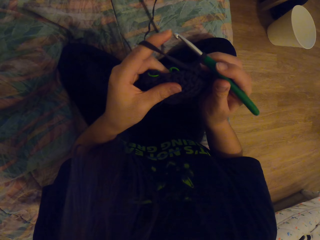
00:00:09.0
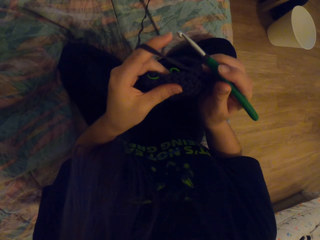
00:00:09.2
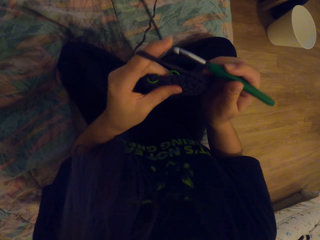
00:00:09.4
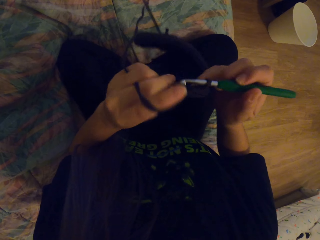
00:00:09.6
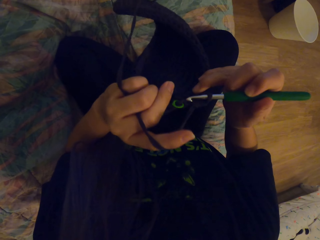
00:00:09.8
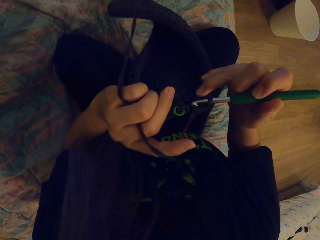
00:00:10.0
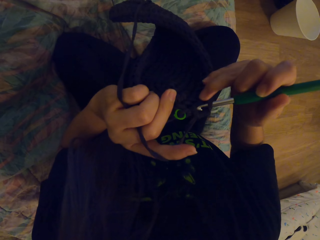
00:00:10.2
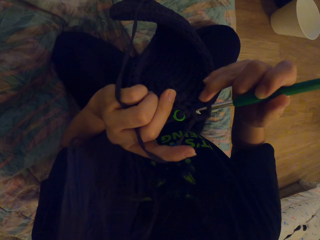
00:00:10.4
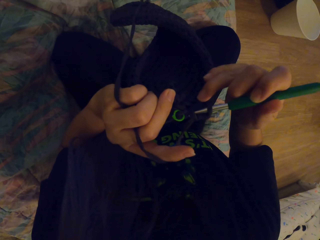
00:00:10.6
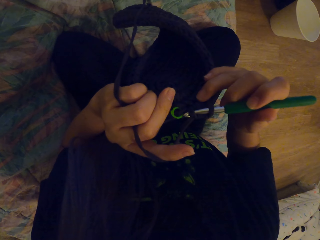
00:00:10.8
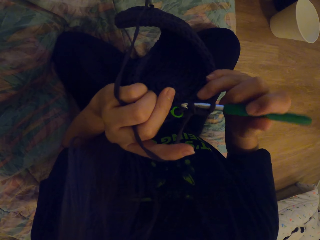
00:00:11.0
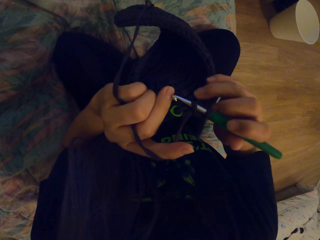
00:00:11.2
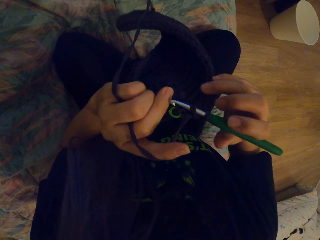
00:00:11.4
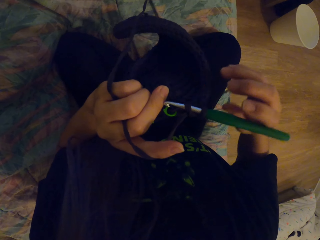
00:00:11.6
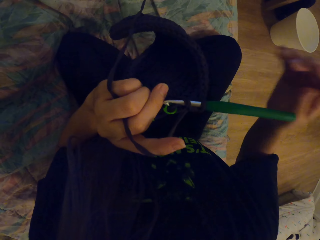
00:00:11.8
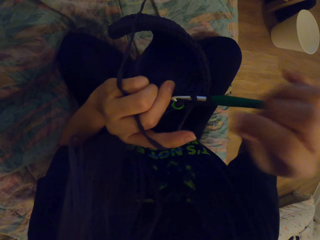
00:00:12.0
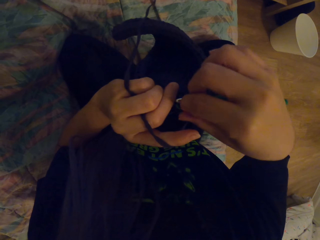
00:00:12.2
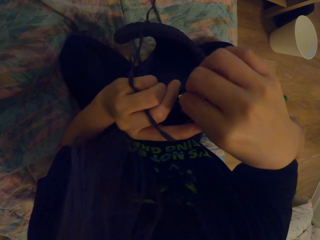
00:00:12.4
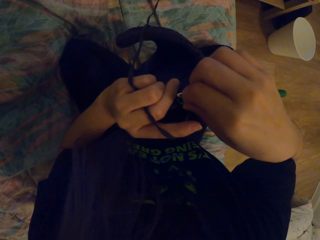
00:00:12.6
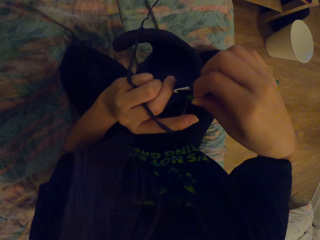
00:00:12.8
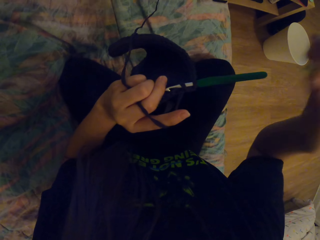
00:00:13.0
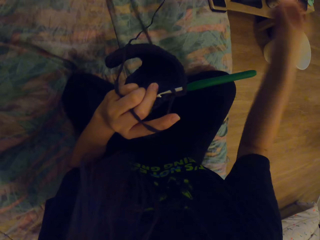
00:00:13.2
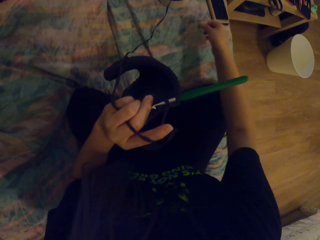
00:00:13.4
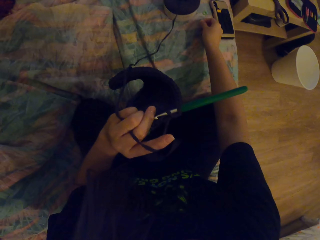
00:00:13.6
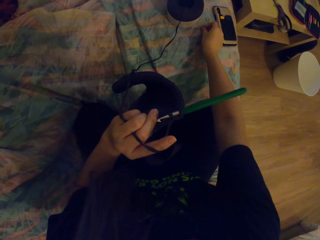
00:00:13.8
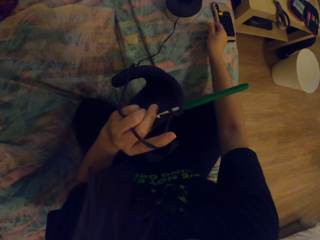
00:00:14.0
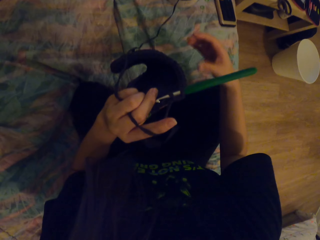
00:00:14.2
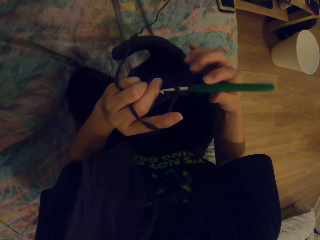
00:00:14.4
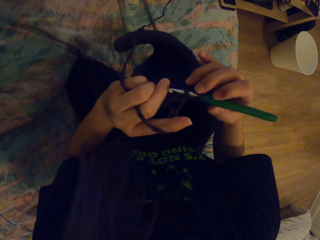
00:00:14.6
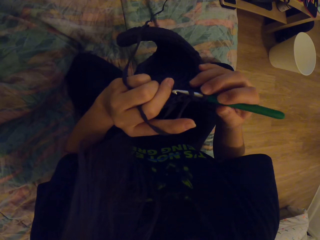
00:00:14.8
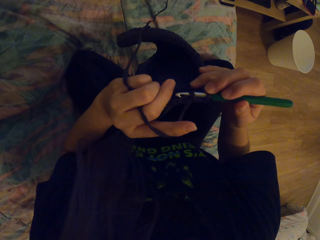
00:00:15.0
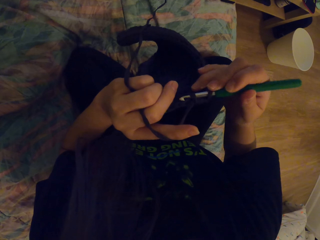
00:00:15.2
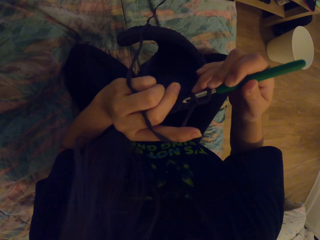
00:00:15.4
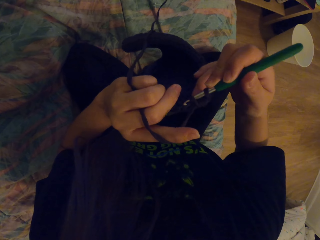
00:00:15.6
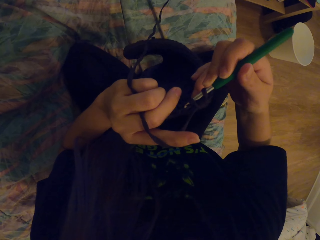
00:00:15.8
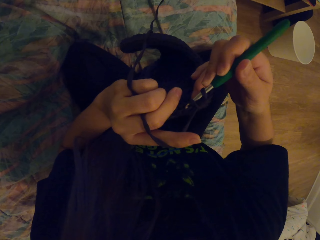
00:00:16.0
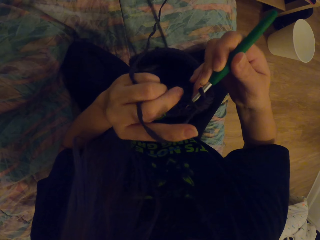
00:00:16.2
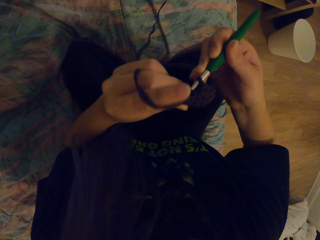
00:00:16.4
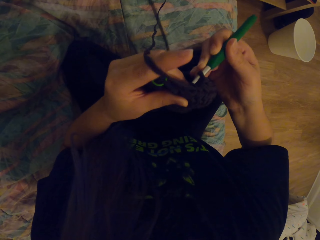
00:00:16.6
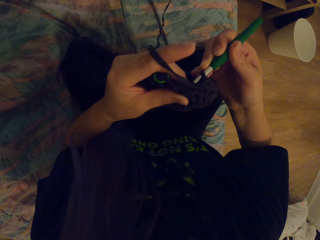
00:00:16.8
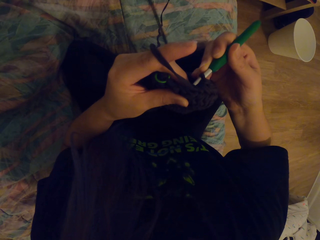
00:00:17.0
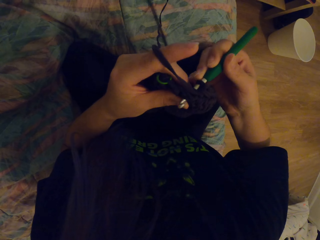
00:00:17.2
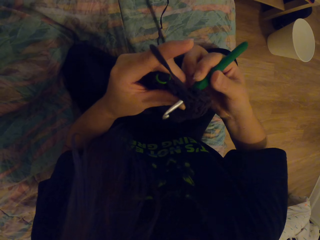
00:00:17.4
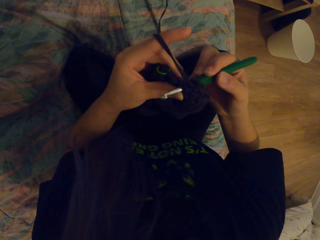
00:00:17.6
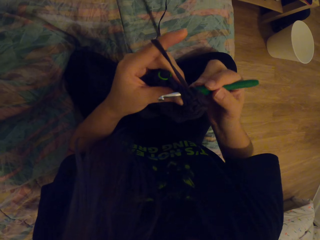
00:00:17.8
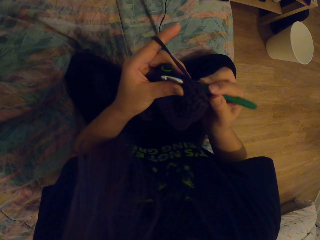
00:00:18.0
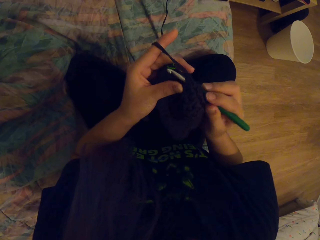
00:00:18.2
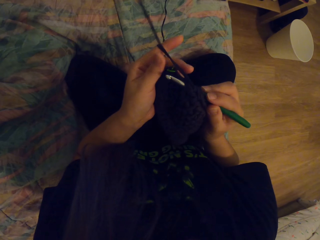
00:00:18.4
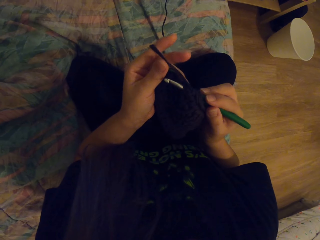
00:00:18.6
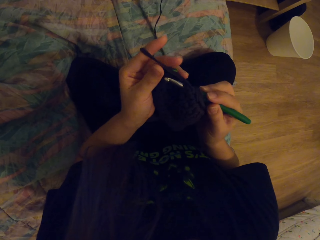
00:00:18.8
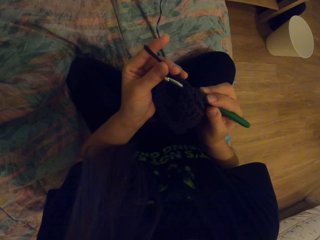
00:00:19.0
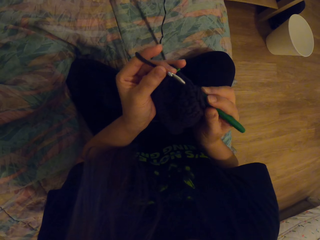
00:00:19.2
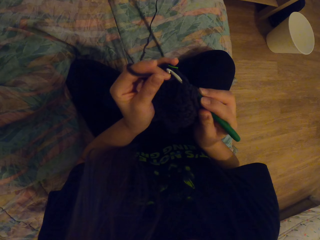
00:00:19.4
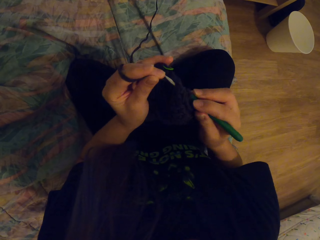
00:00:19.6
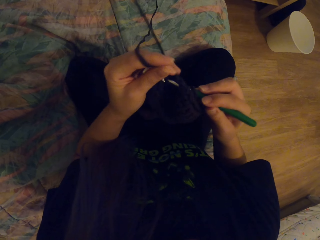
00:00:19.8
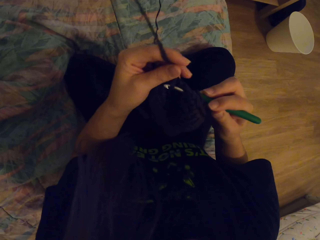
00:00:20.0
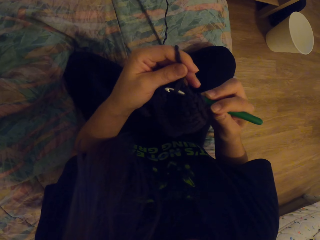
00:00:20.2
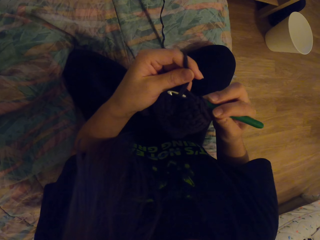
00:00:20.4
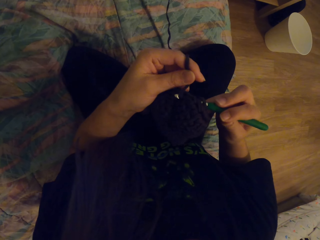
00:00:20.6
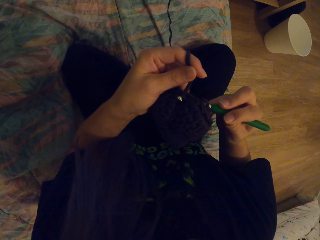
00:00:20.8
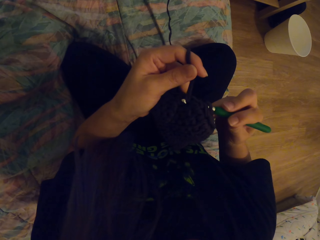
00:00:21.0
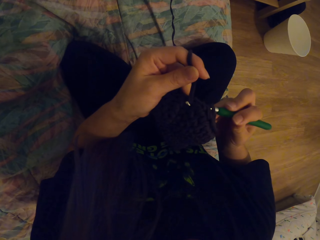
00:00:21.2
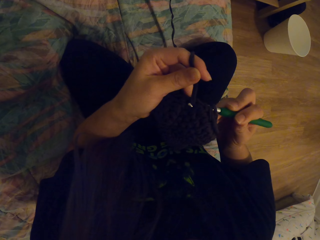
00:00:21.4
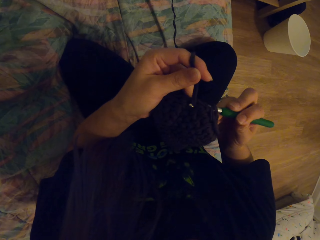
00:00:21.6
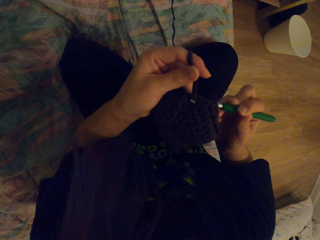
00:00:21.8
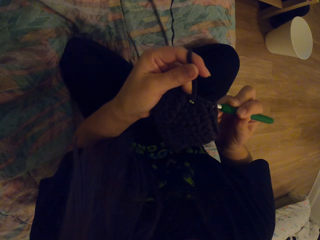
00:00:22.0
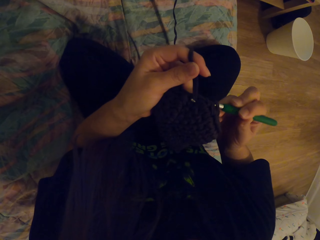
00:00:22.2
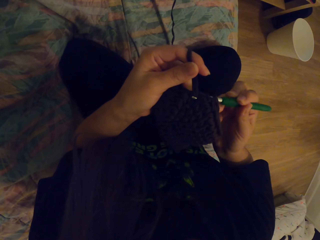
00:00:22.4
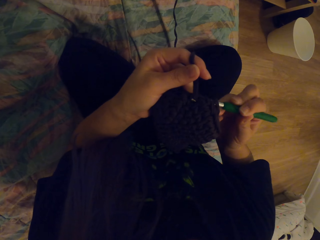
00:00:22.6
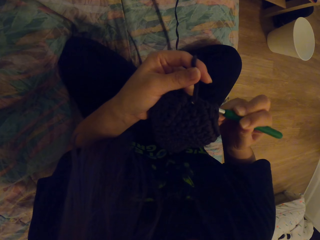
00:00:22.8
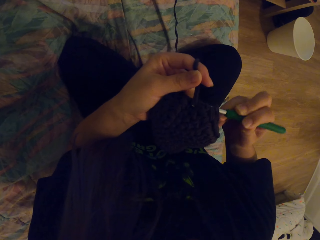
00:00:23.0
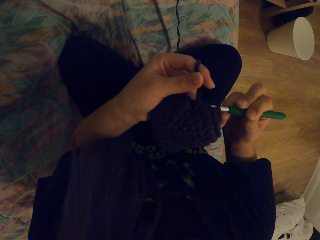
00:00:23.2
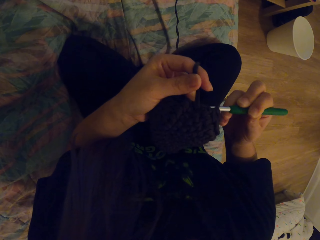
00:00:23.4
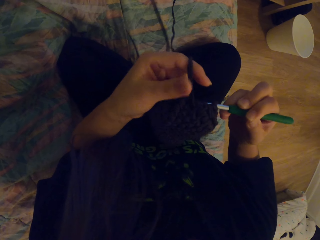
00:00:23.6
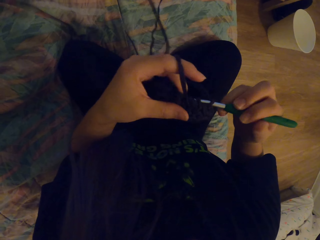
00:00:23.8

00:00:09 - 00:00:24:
The camera wearer moves the crochet on the fabric. They remove the green rubber fabric from the fabric. They put the green rubber down on the bed. They move the crochet, turn the fabric on the hand, move the crochet in the fabric and move the thread on the crochet. They crochet. They pull the crochet.

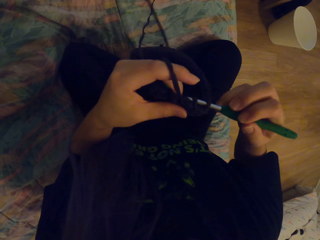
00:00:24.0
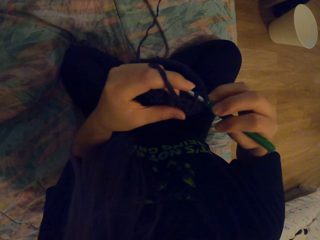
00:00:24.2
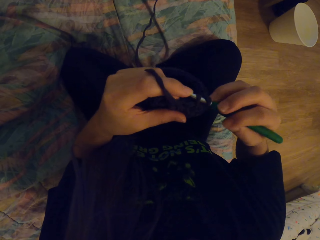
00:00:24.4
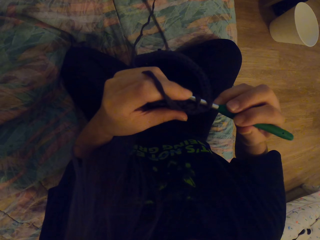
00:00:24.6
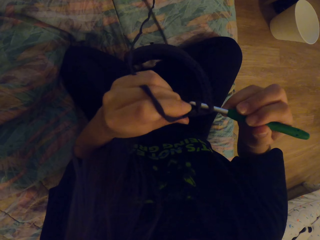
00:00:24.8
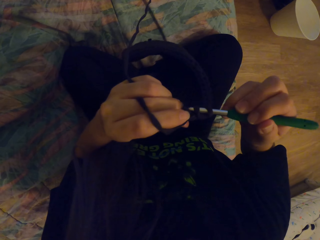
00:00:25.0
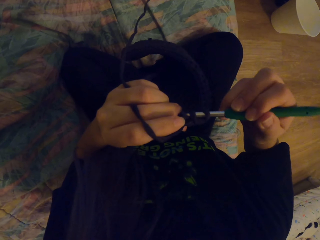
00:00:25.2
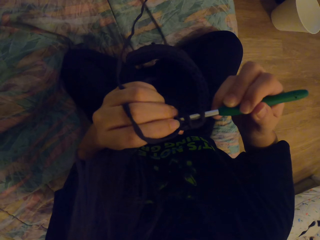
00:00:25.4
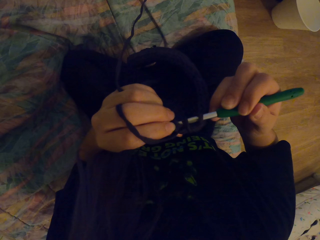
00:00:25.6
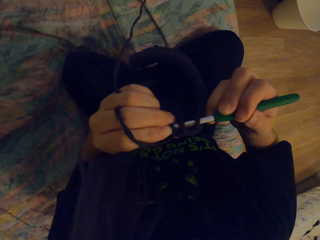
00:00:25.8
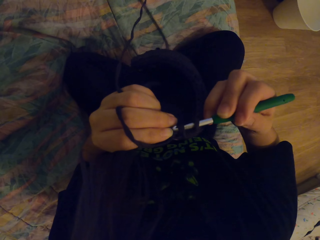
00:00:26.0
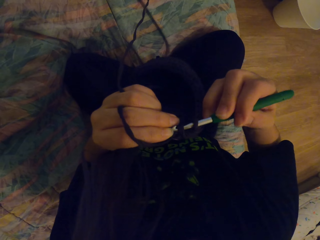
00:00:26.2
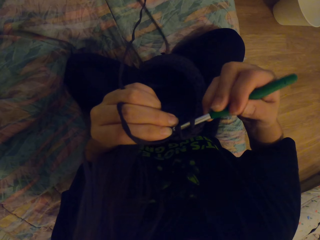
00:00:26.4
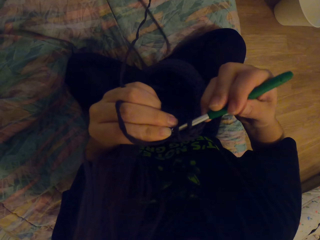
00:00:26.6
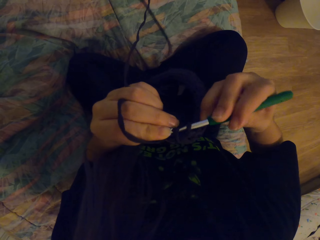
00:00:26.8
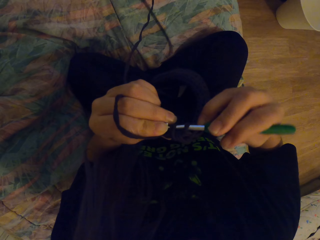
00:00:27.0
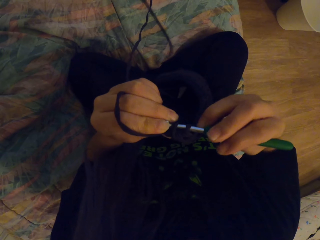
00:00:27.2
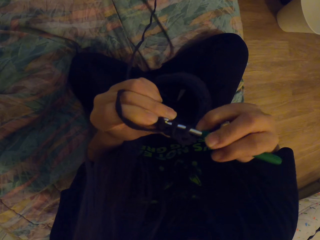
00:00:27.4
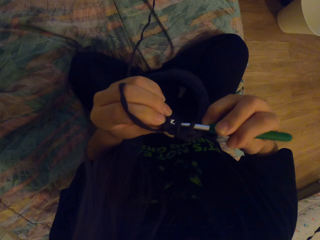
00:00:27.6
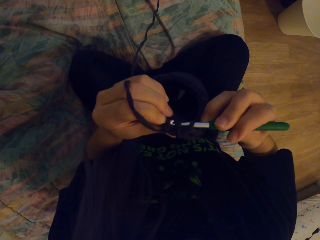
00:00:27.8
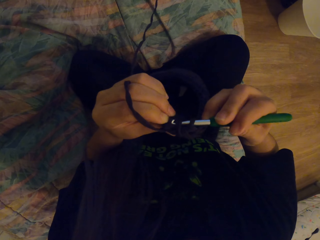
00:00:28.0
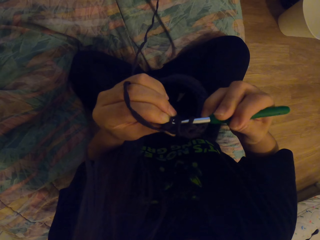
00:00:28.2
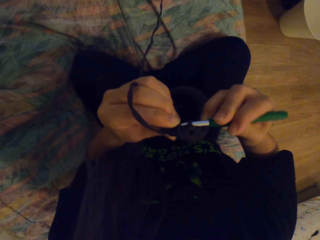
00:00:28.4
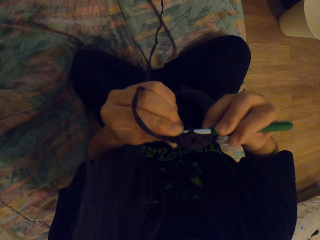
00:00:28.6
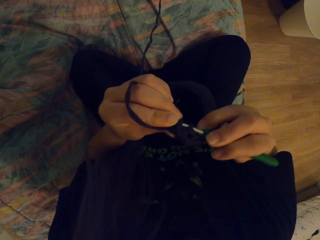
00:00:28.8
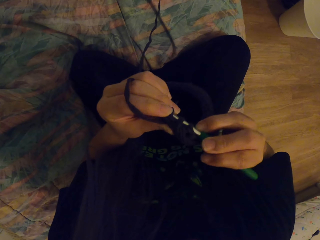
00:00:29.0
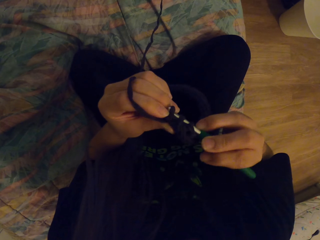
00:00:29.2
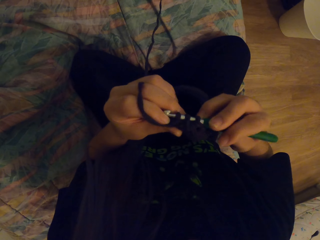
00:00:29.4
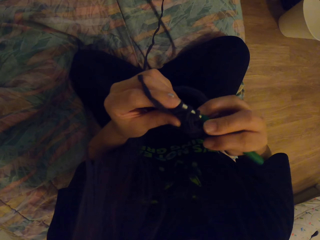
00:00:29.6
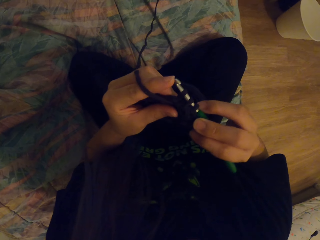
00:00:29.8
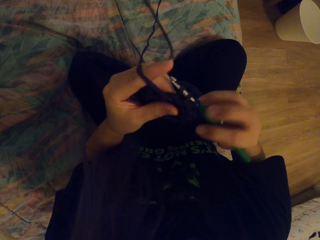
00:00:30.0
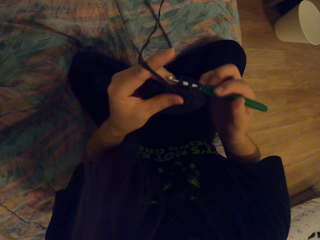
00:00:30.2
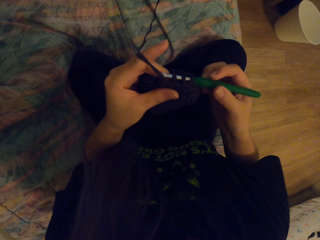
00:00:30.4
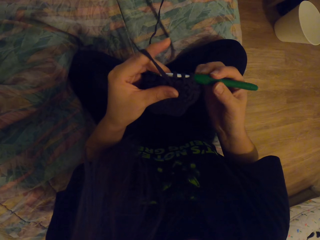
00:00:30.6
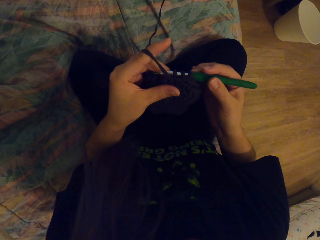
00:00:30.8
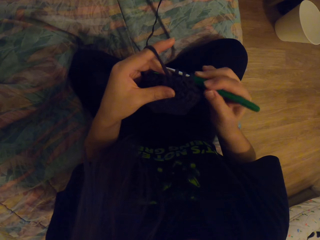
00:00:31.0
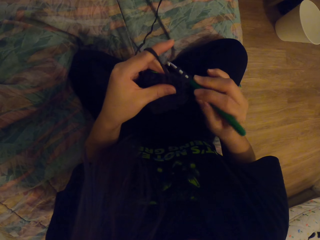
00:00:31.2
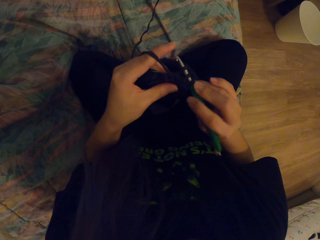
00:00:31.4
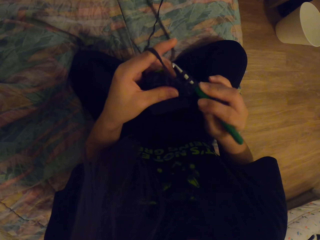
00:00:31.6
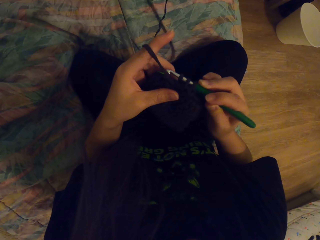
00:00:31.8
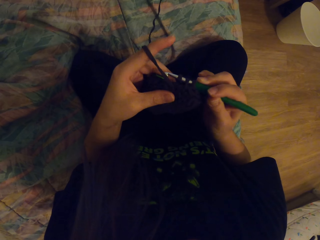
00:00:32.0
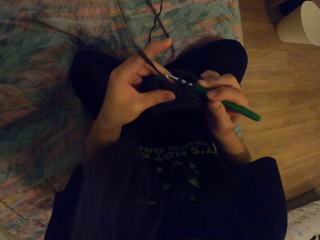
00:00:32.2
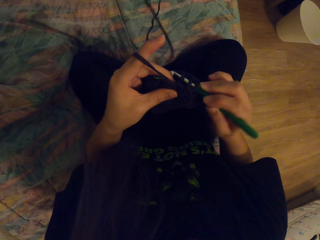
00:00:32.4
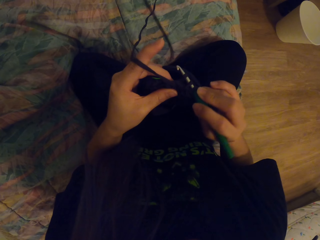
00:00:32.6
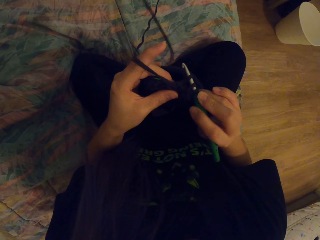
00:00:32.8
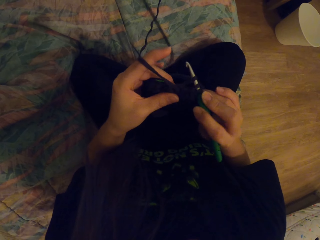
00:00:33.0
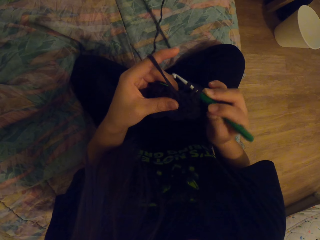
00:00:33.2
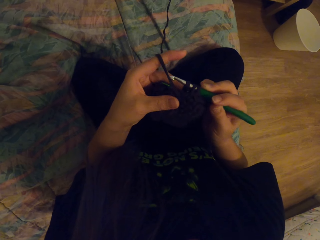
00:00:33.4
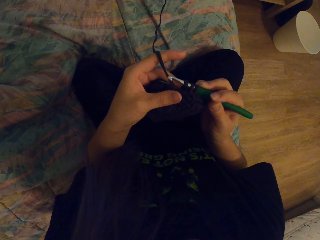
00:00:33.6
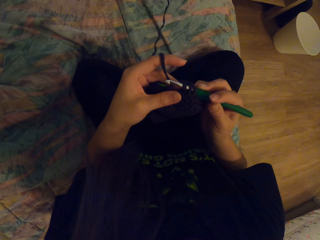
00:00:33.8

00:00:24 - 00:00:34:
The camera wearer twists the crochet.
